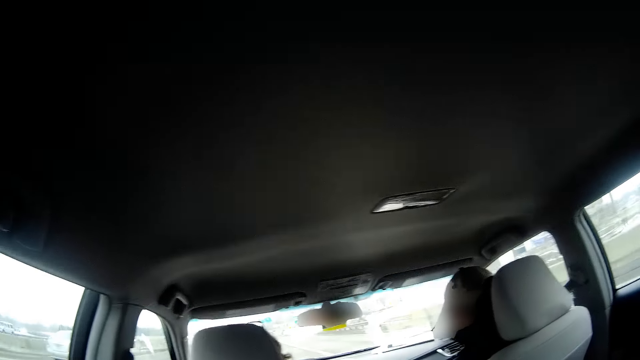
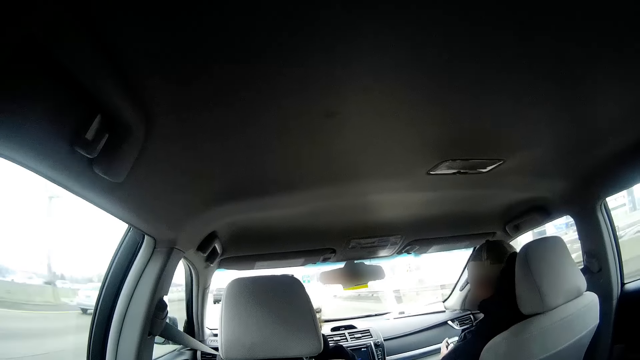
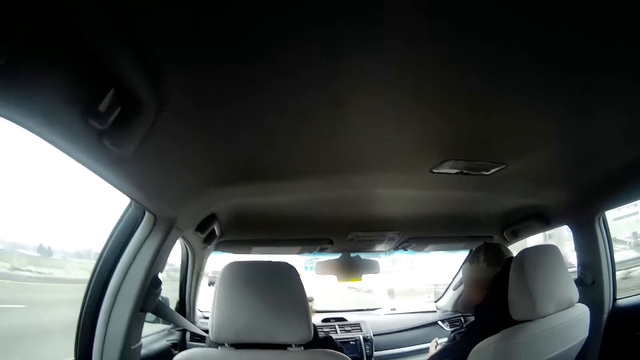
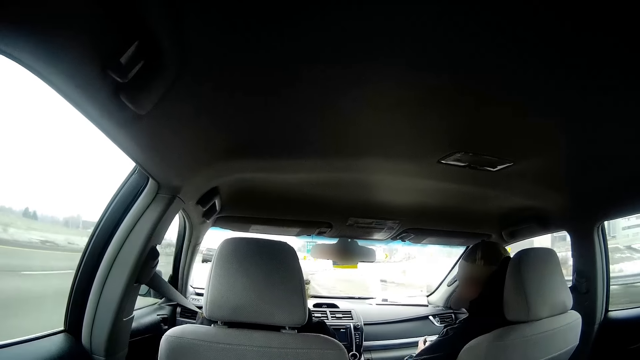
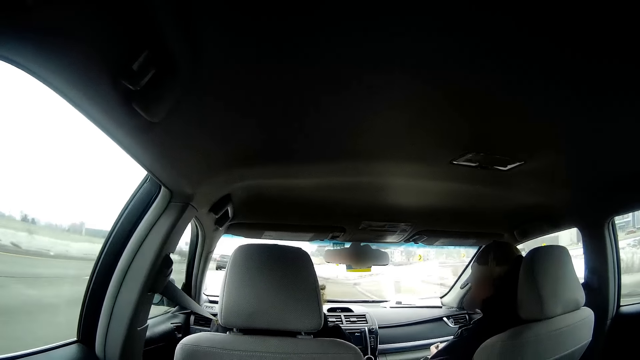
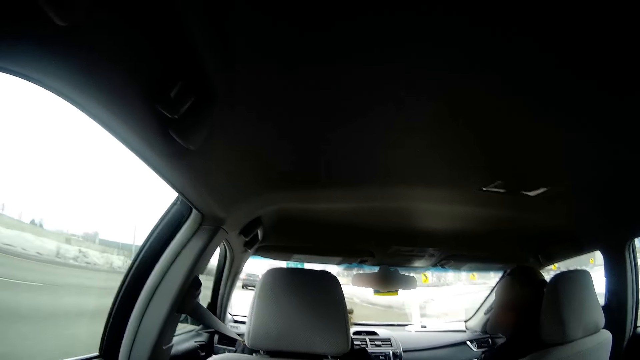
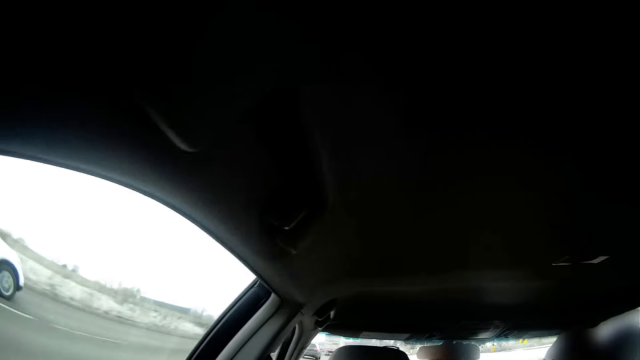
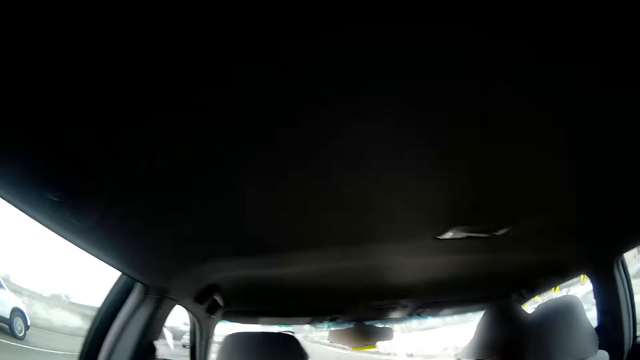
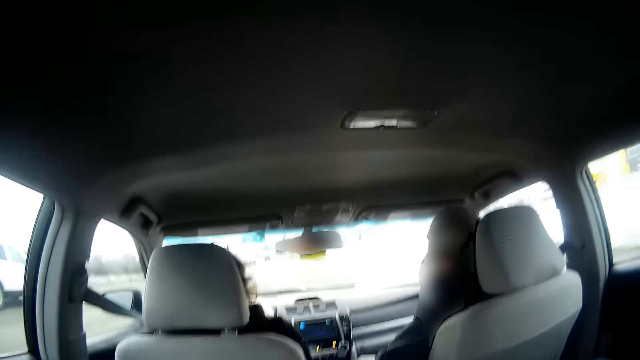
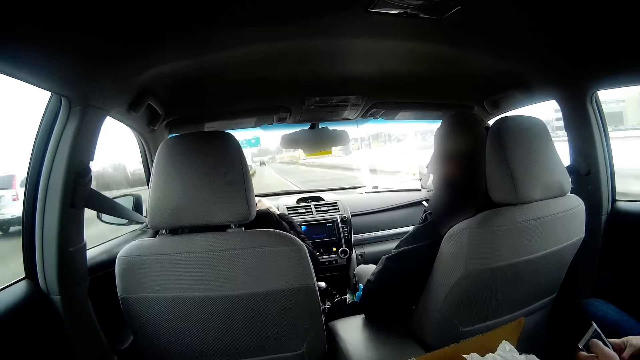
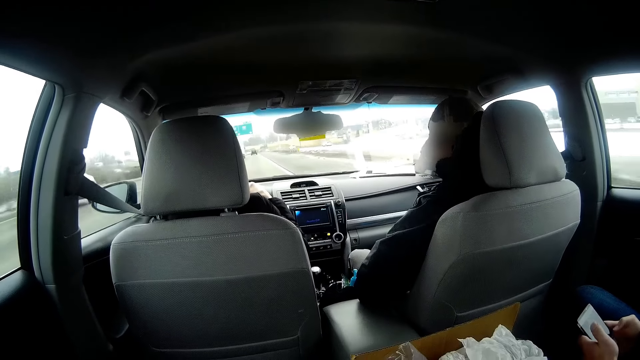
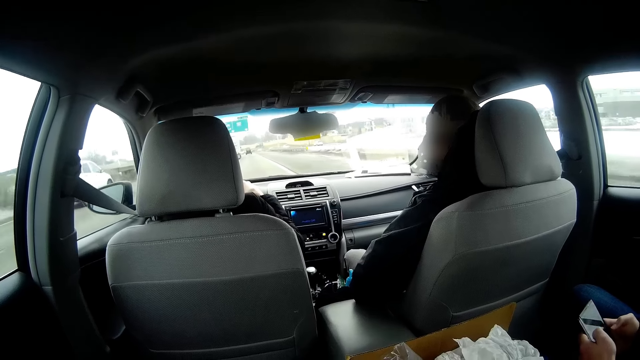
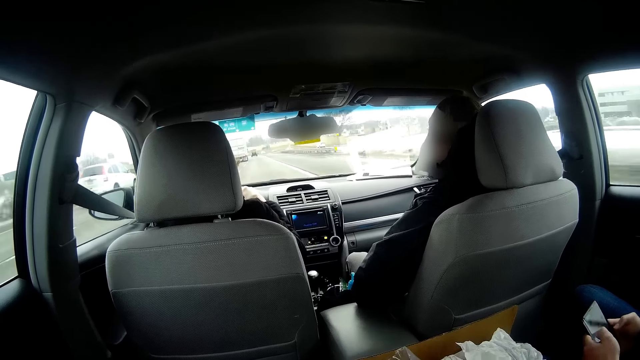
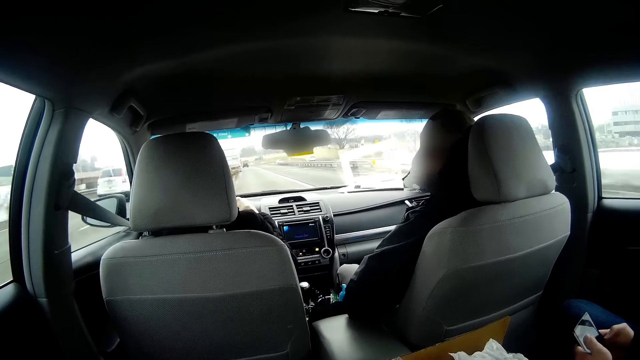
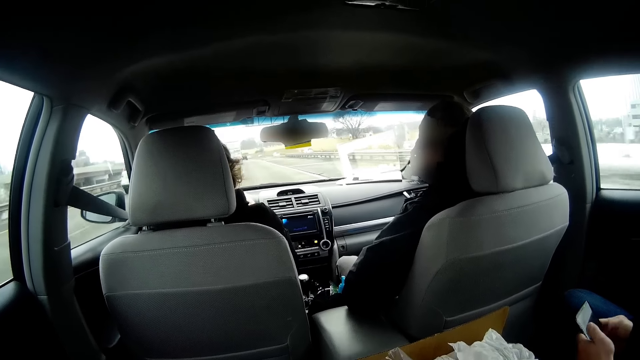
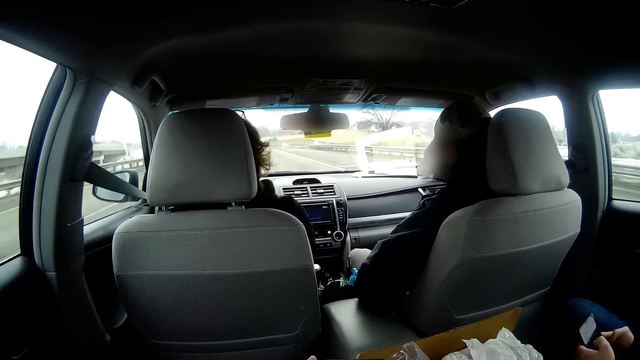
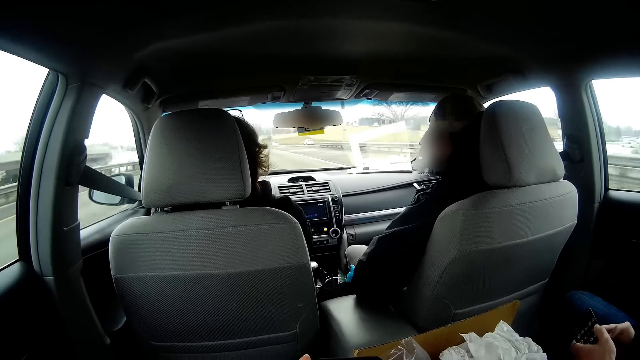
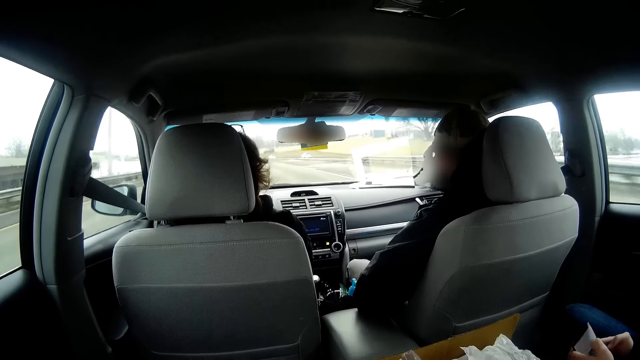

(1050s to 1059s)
The man presses his phone. The man holds the steering.

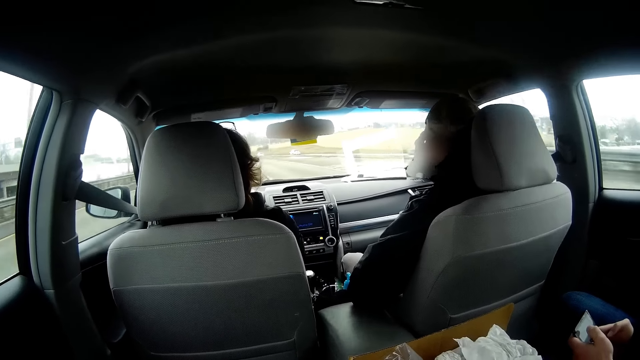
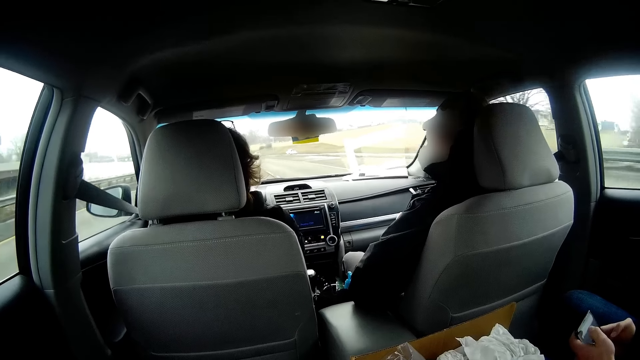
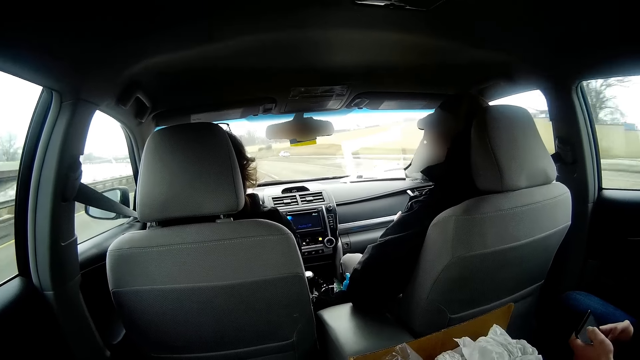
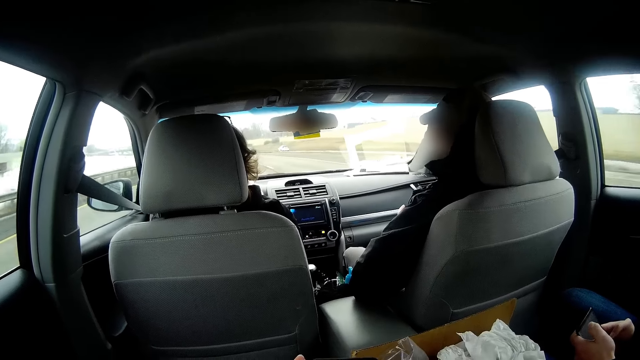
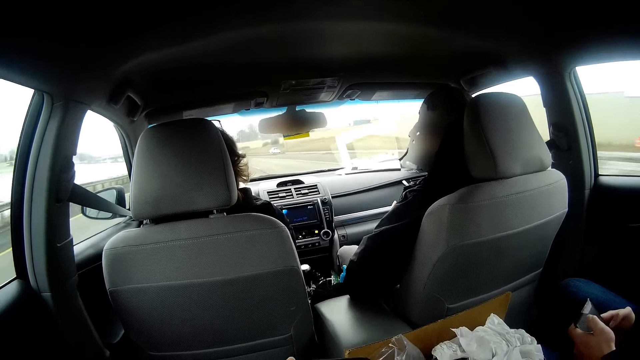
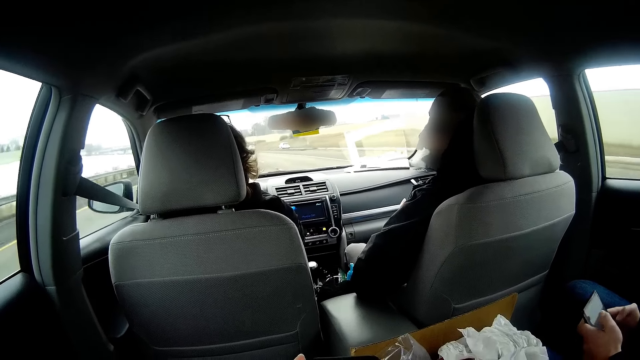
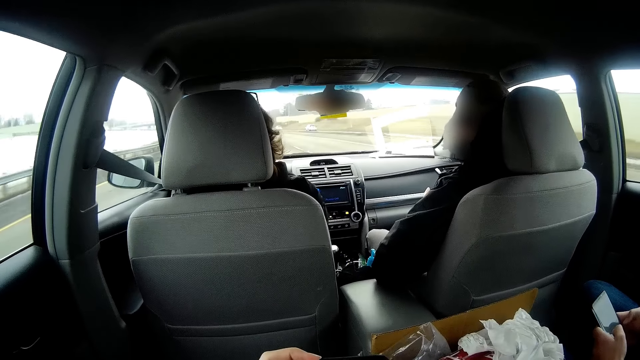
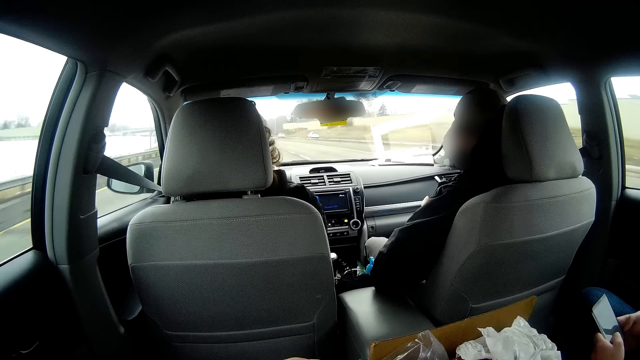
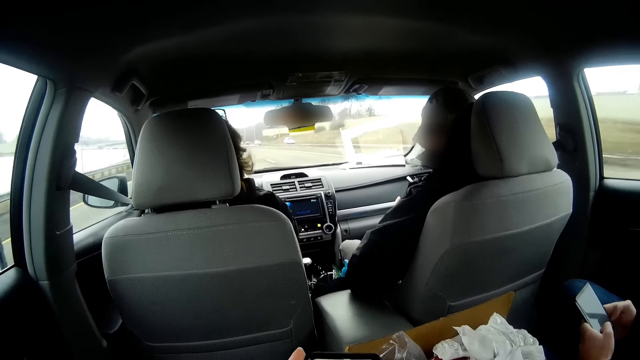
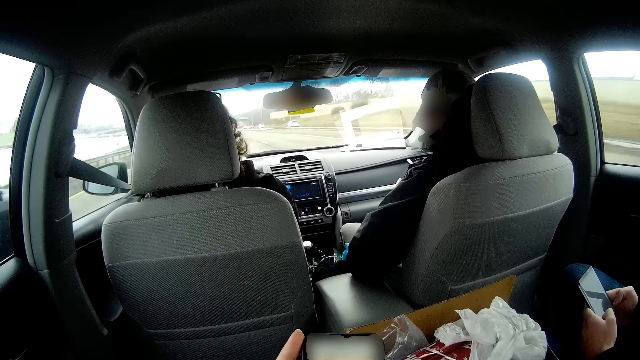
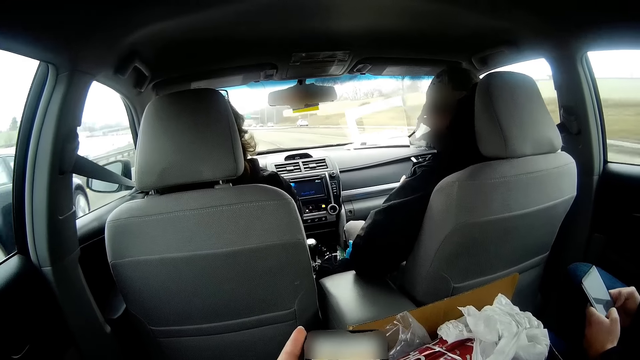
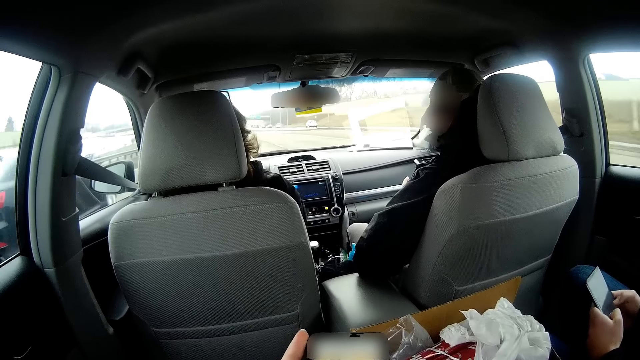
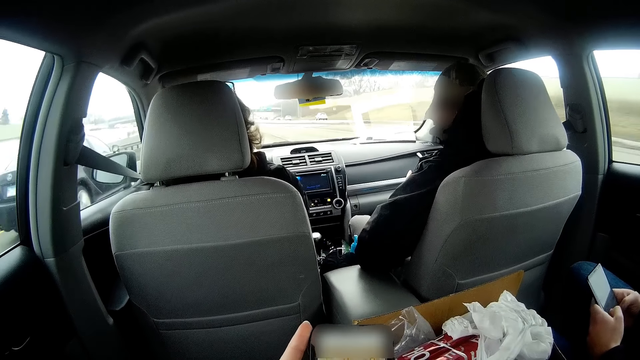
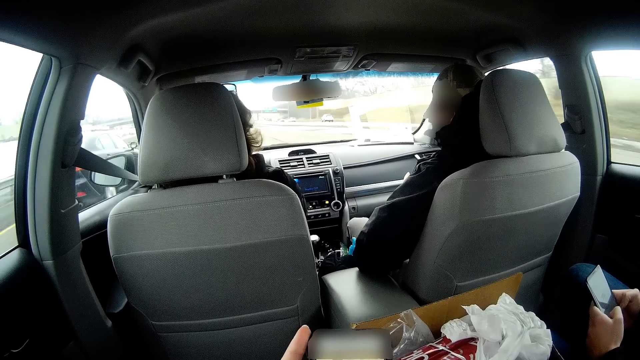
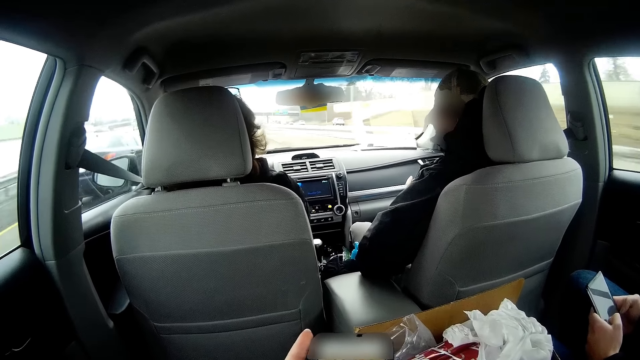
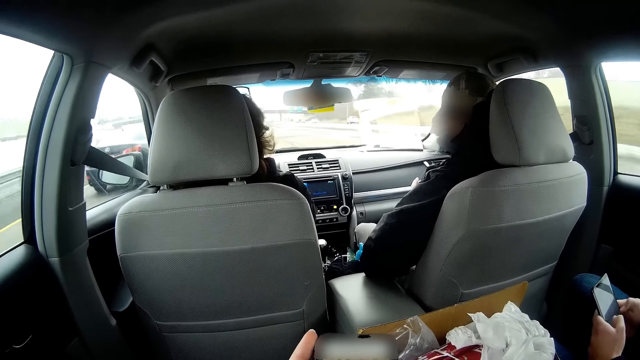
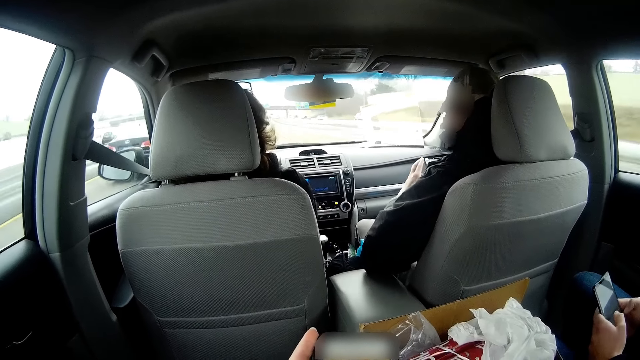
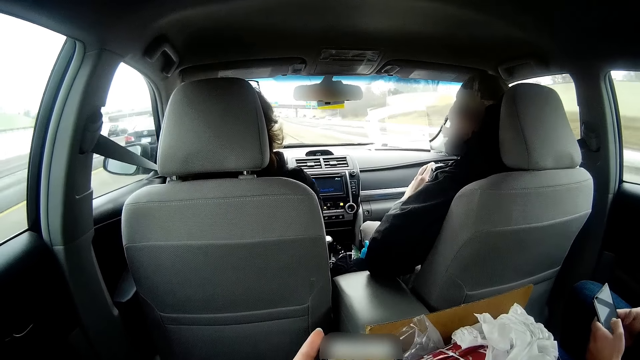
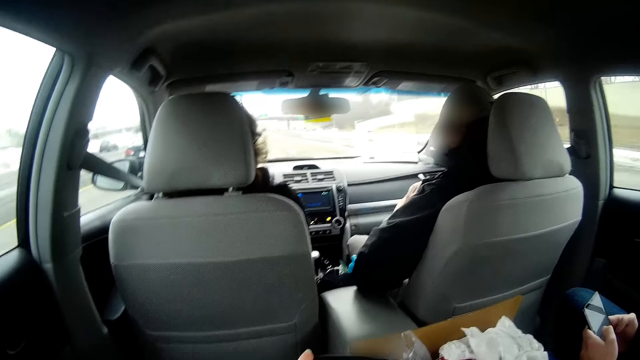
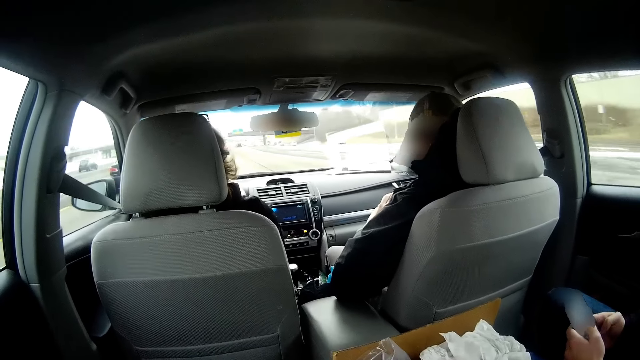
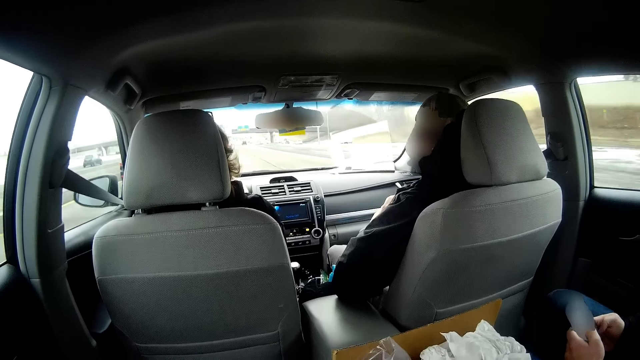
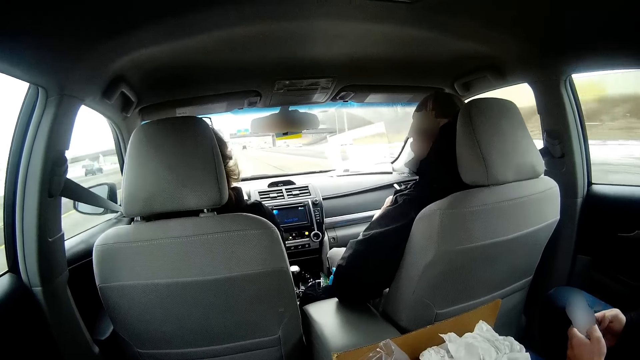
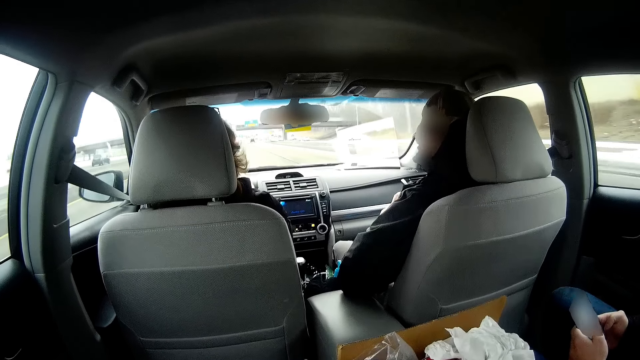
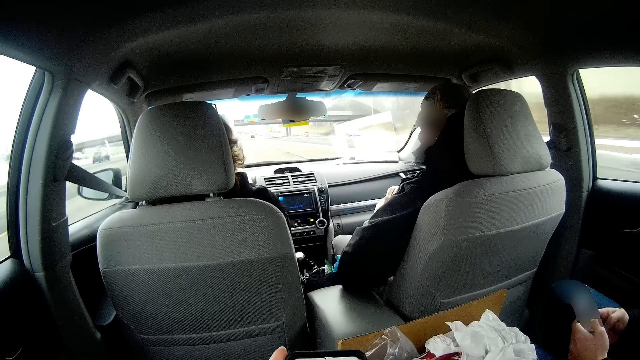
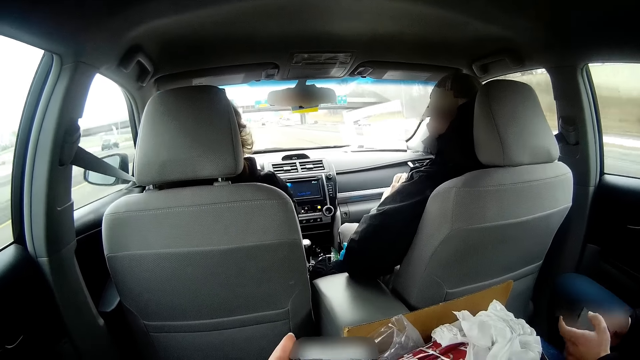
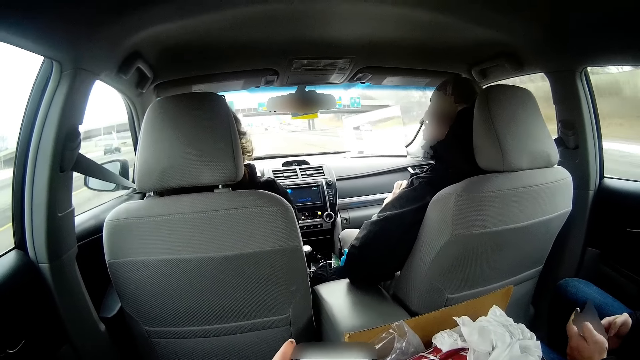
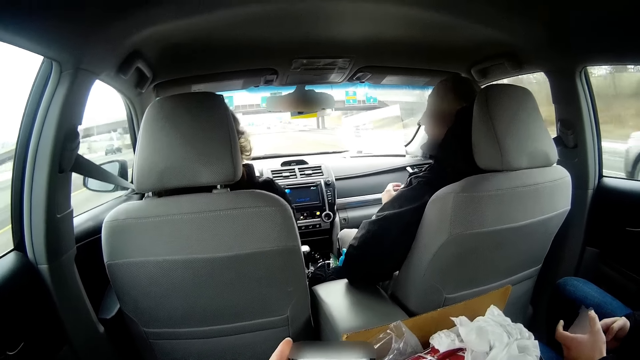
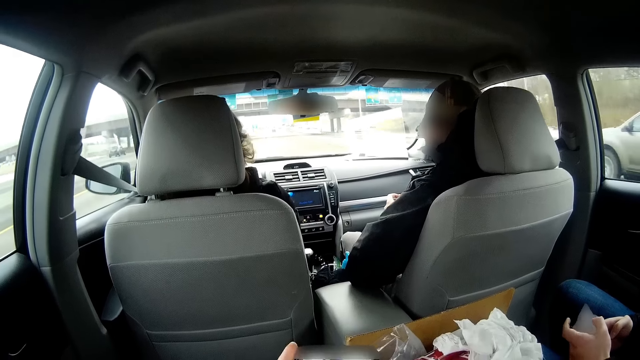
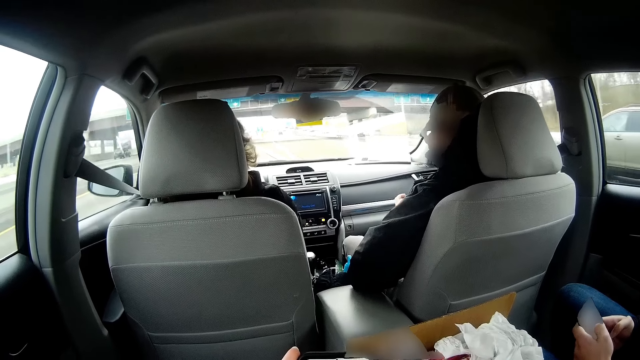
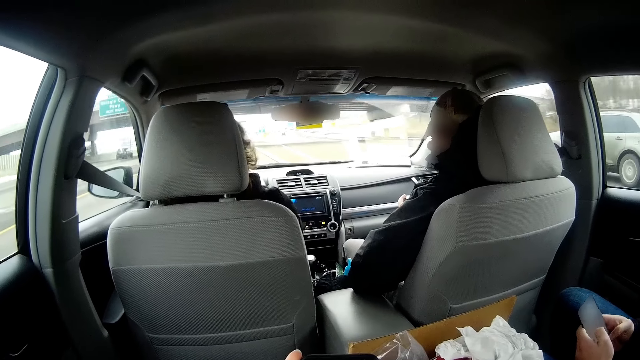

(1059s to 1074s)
A person holds the phone with both hands. The camera wearer presses her phone. The person operates on the phone.
